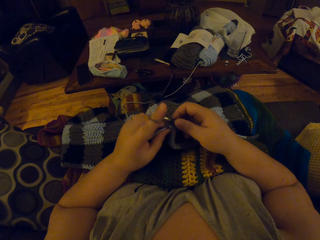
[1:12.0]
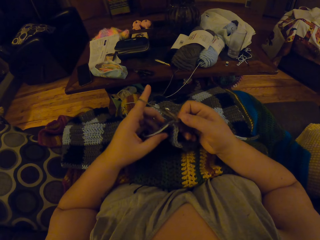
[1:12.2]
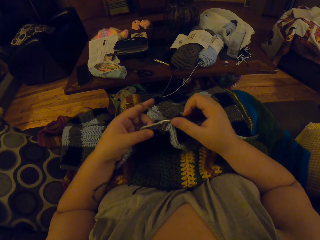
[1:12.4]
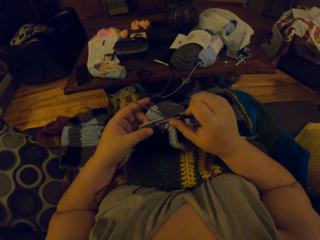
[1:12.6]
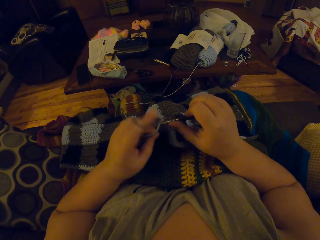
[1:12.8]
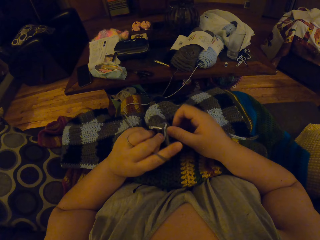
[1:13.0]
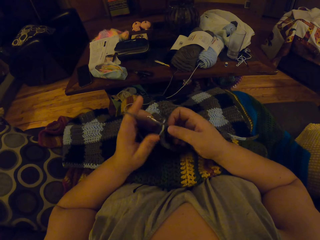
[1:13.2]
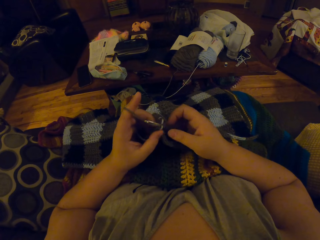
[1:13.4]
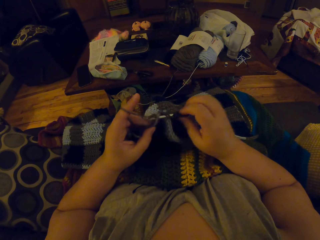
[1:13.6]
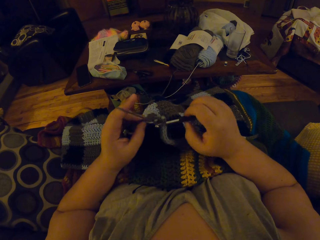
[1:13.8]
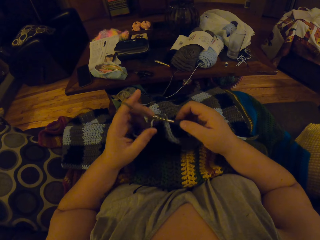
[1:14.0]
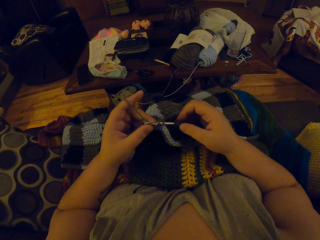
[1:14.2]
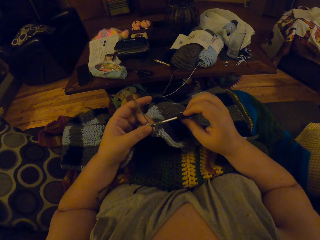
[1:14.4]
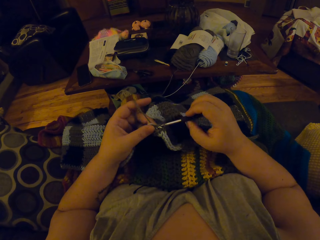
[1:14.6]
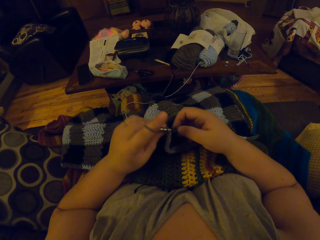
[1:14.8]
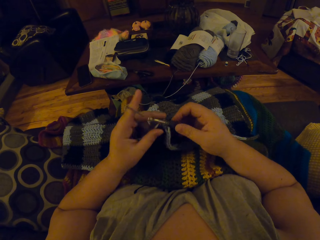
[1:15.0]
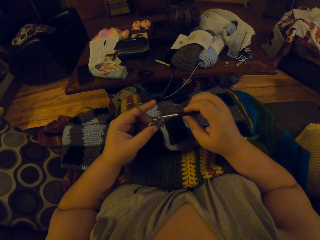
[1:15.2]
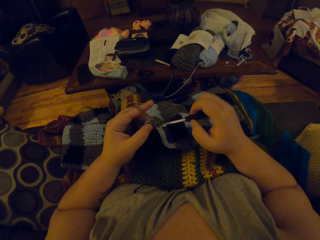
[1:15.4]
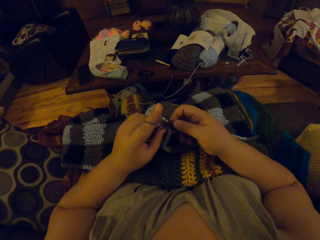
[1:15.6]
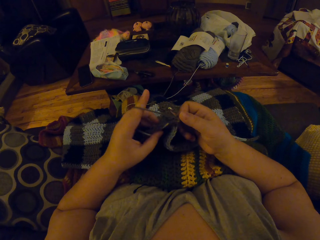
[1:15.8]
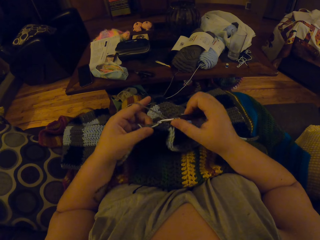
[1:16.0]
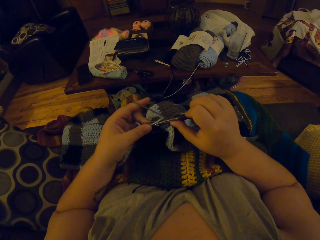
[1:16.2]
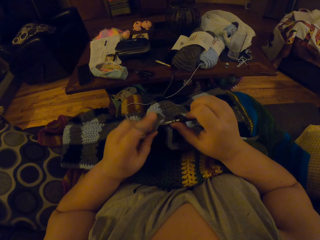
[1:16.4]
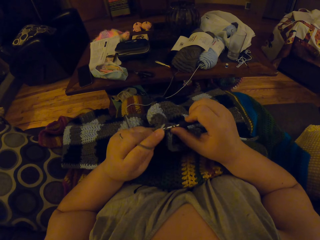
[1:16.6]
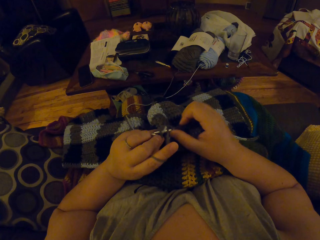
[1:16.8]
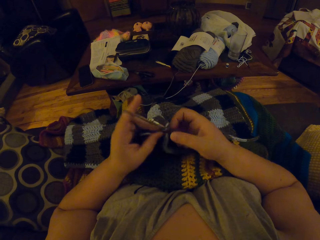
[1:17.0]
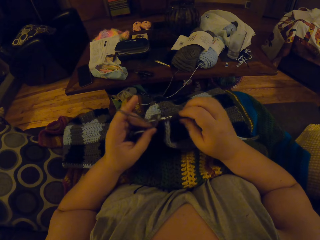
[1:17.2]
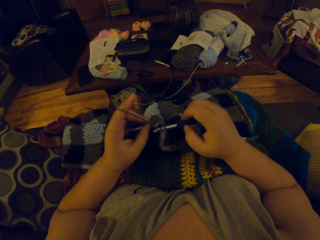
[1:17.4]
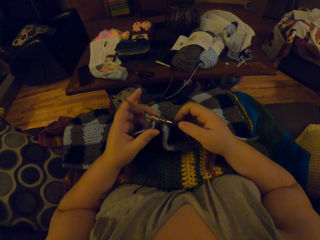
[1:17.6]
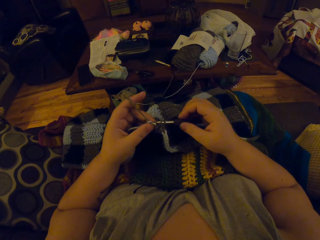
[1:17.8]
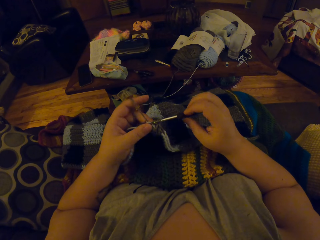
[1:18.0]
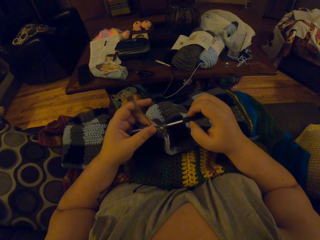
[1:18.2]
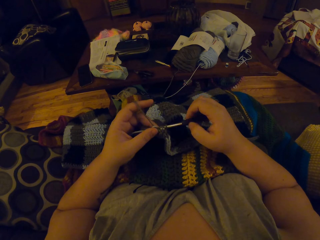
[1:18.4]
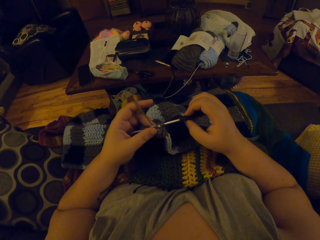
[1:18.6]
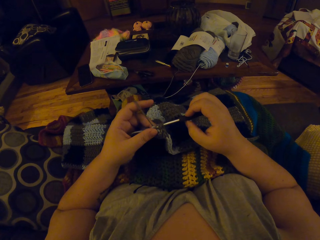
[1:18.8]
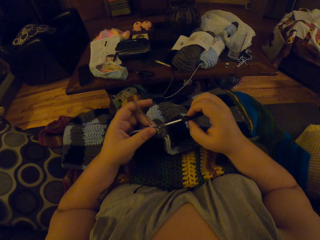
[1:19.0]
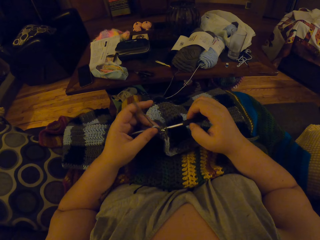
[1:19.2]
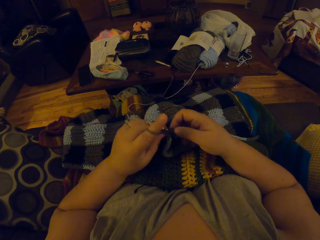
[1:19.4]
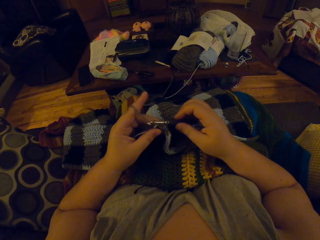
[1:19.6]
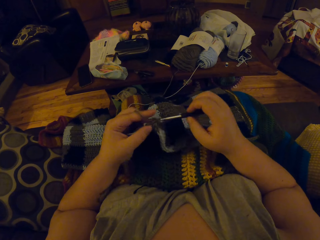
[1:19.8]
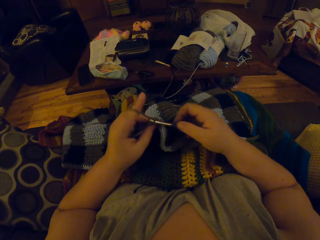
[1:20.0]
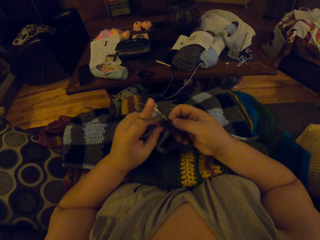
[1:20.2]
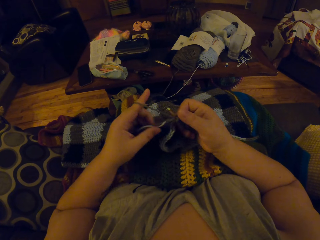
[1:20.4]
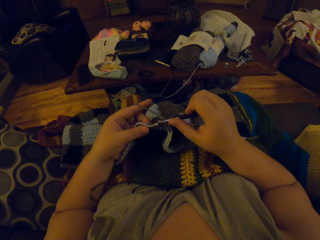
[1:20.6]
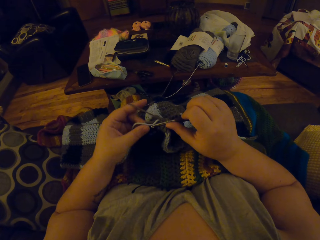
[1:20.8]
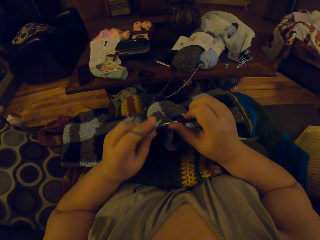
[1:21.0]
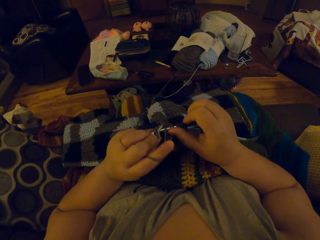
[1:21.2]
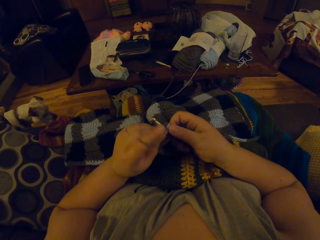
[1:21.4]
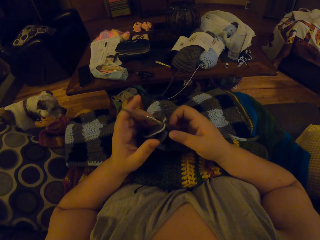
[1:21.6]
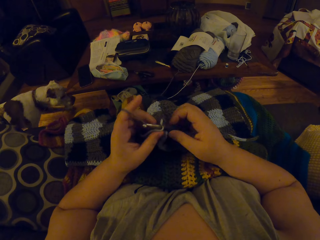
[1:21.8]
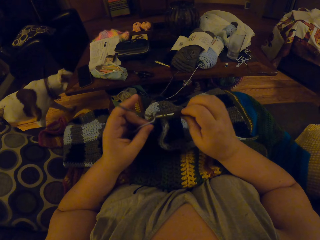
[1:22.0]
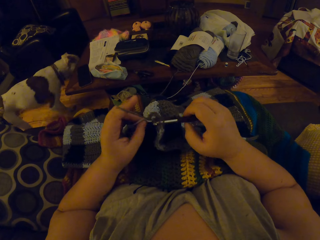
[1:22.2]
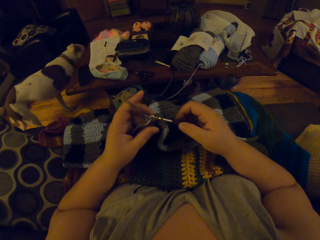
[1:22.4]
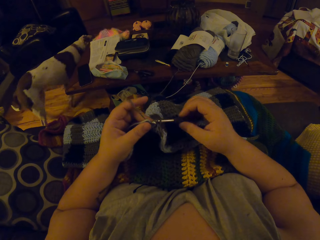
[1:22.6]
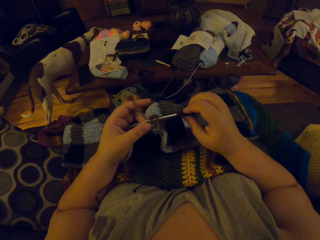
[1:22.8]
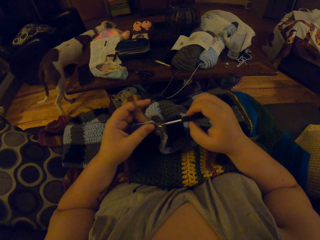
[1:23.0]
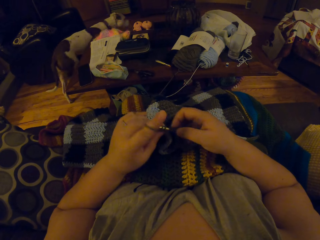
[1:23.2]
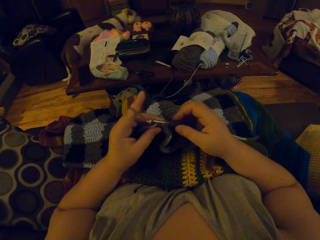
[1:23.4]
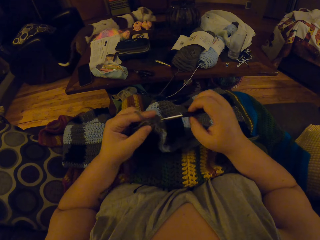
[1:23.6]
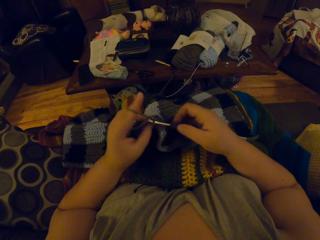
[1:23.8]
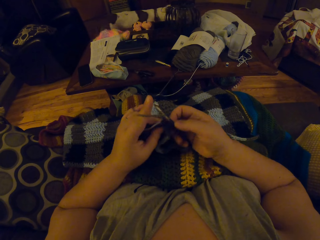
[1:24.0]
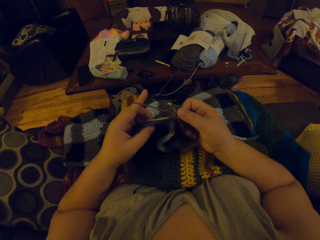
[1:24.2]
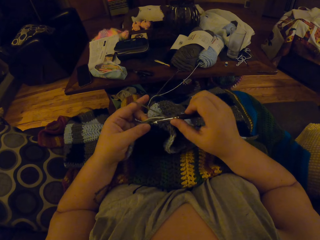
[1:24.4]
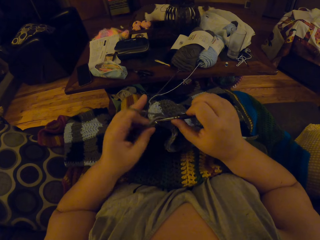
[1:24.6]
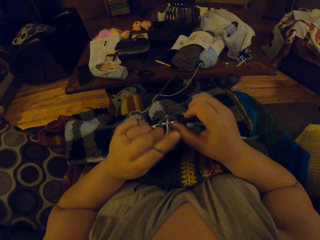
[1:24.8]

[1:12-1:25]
The dog walks over to the right side of the camera wearer.

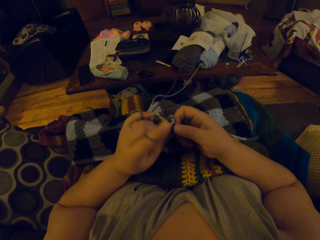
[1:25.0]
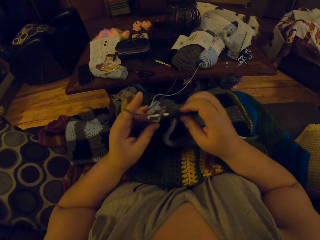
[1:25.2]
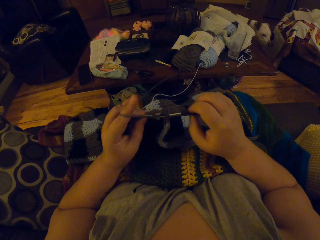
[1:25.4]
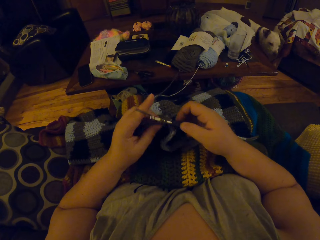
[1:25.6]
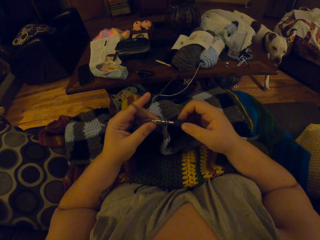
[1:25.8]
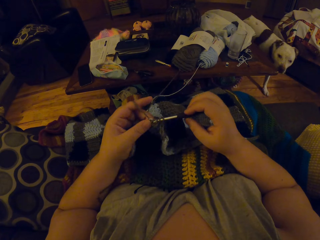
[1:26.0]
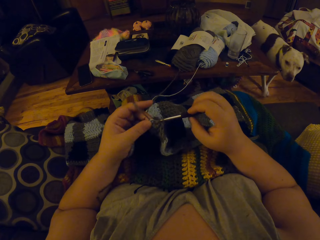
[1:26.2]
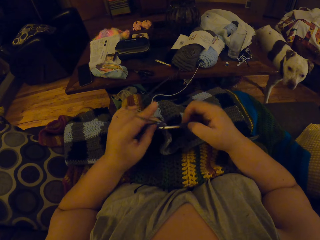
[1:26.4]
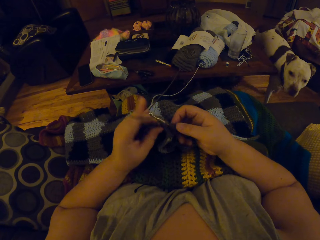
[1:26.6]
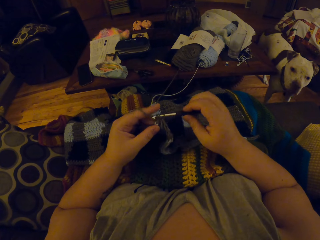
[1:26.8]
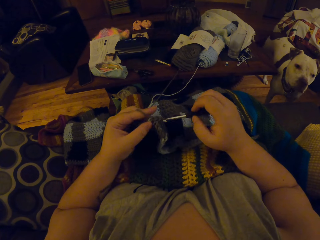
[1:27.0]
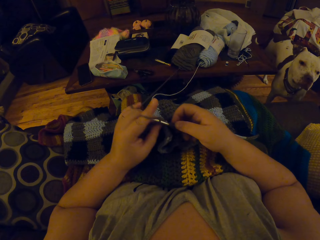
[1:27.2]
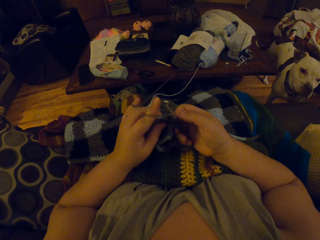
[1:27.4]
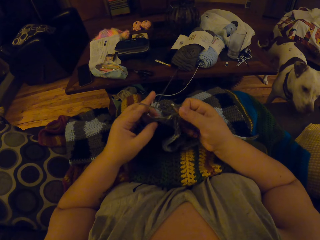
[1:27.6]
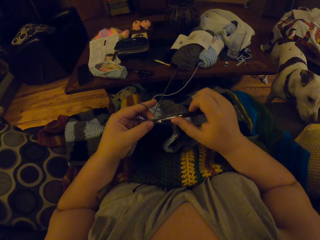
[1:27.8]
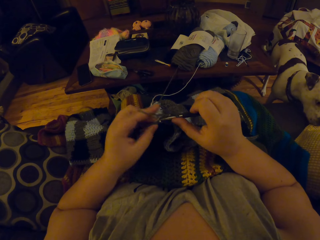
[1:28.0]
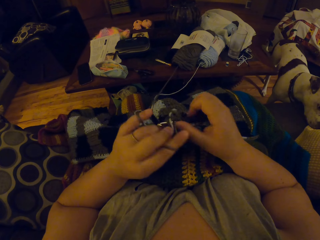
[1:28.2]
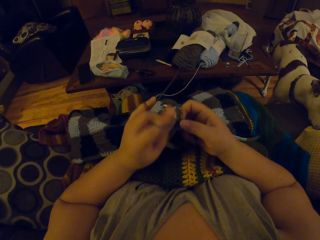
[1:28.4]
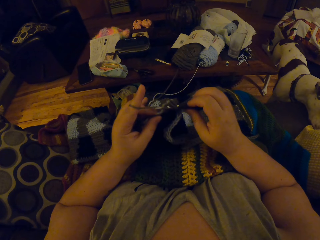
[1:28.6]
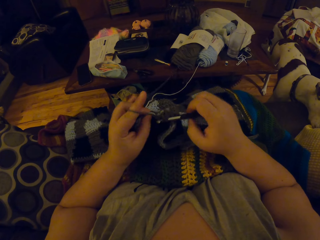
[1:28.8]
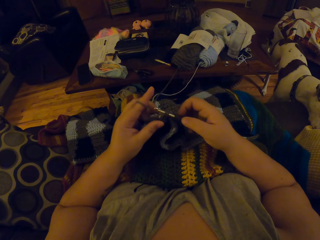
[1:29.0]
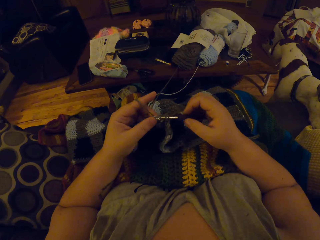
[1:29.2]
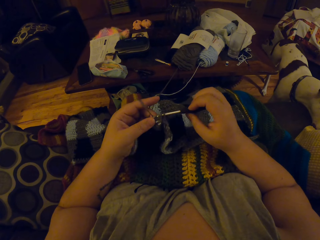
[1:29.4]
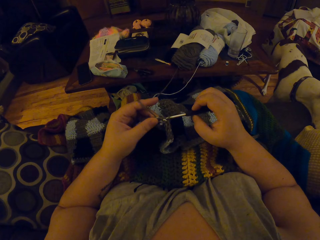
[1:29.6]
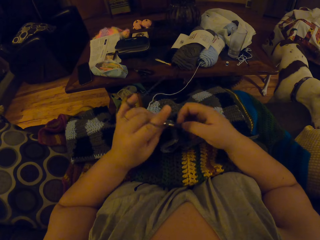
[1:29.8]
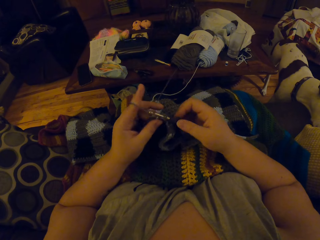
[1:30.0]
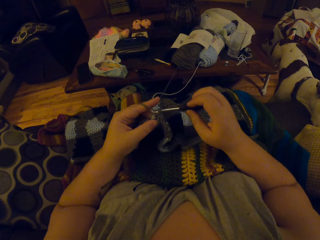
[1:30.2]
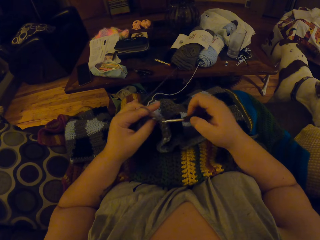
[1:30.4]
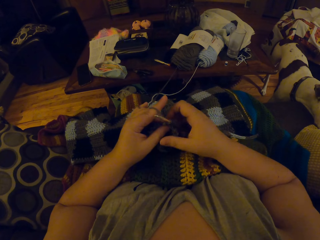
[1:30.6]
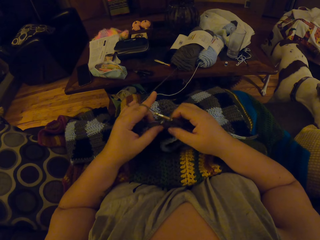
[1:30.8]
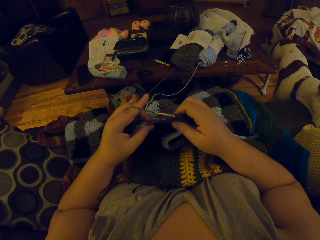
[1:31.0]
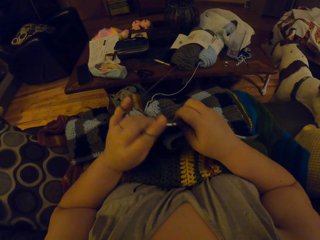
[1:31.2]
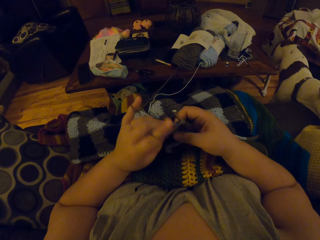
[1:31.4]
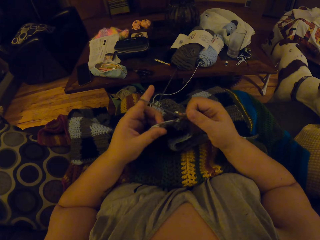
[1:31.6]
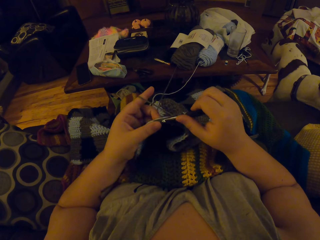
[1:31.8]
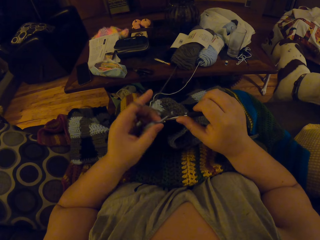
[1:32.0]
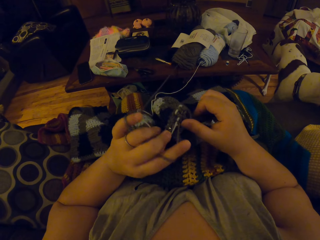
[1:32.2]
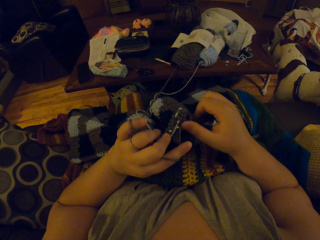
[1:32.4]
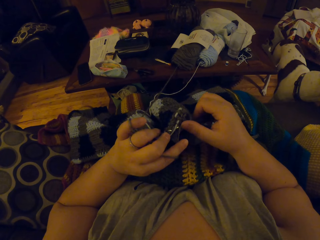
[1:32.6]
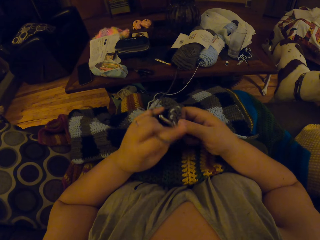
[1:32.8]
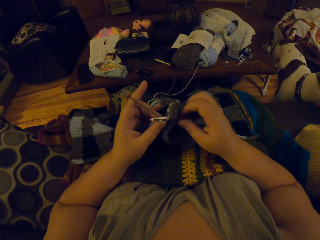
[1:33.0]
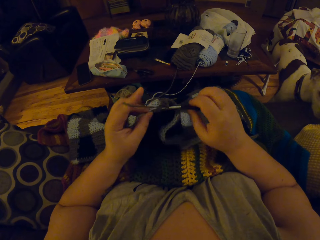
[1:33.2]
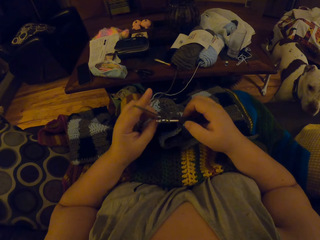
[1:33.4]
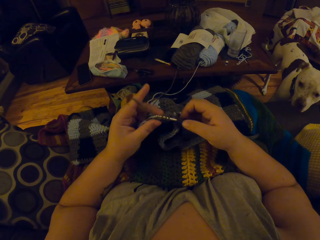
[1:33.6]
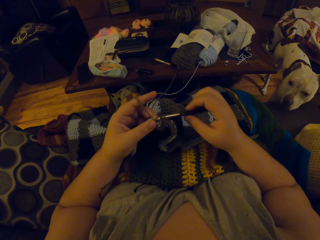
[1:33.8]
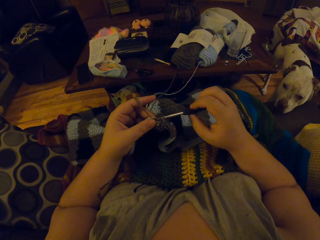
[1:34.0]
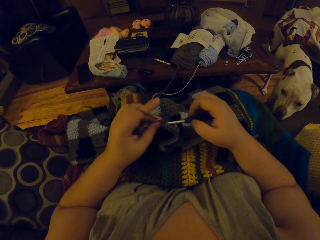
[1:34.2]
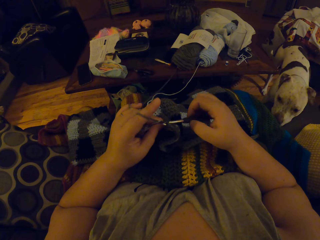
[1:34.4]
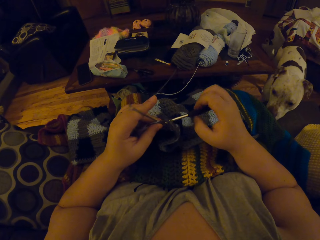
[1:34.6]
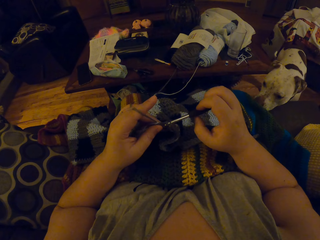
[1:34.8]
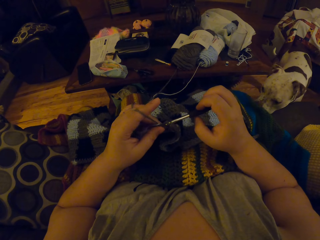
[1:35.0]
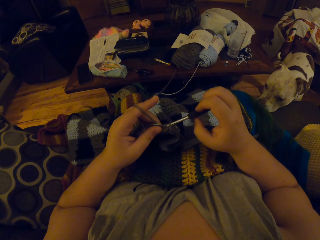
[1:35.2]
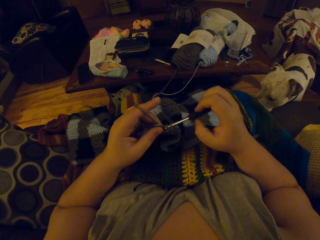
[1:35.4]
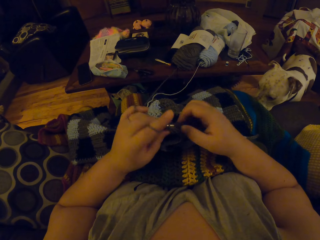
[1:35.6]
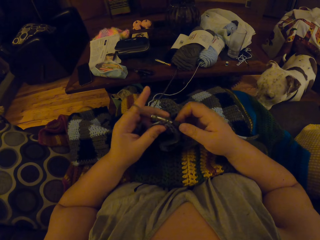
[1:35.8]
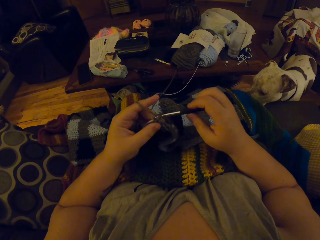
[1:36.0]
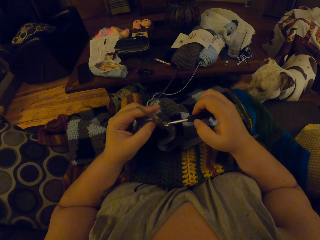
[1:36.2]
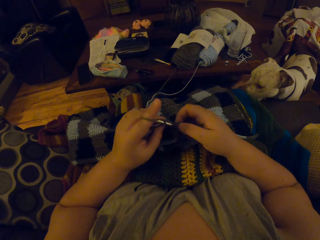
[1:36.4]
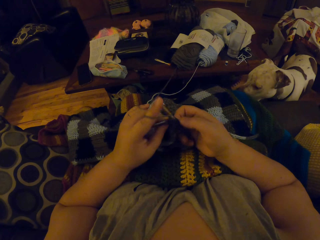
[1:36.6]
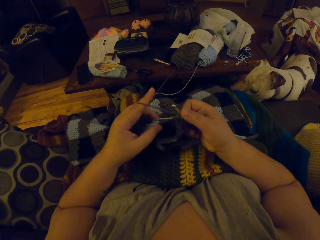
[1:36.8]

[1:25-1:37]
The camera wearer looks at the dog sniffing around the couch area.
